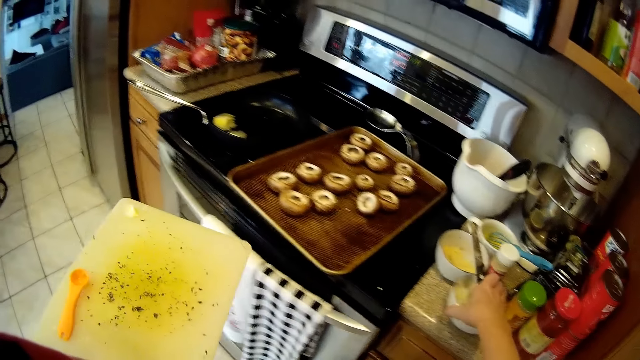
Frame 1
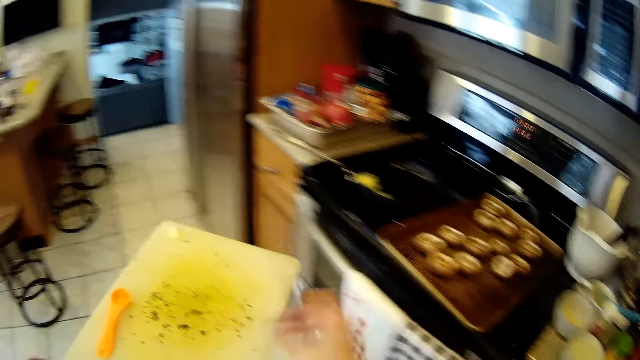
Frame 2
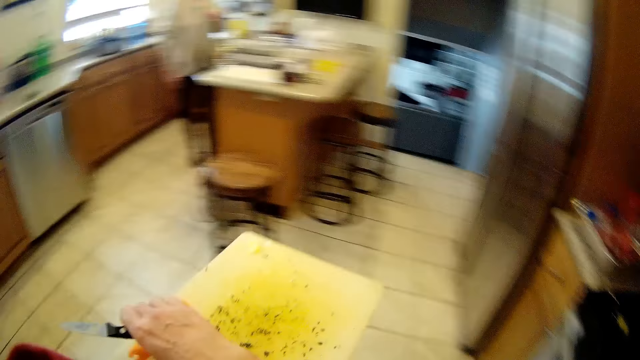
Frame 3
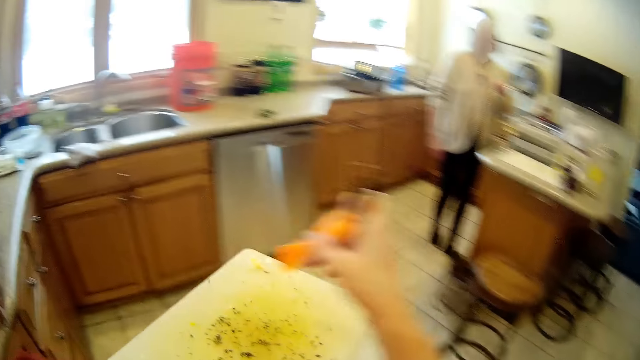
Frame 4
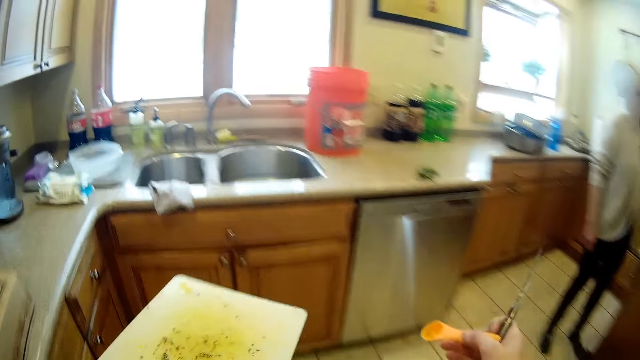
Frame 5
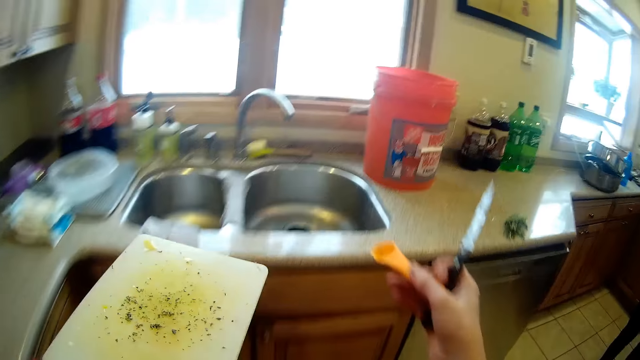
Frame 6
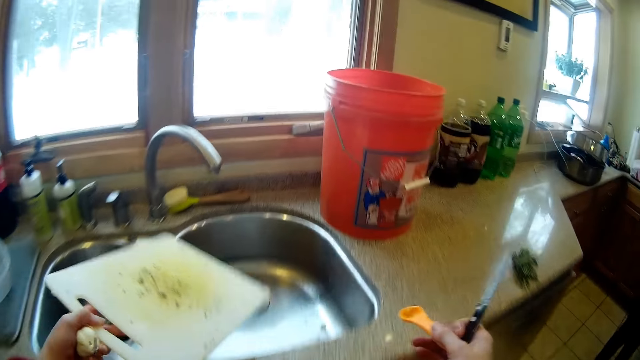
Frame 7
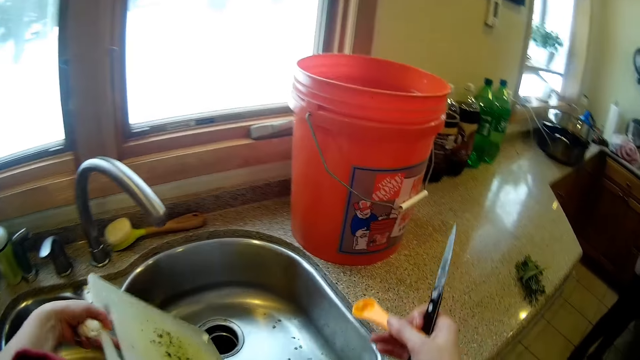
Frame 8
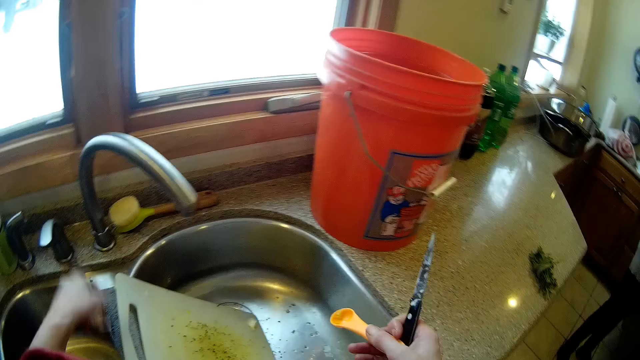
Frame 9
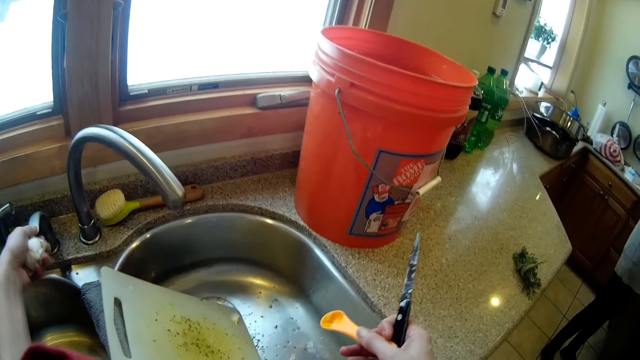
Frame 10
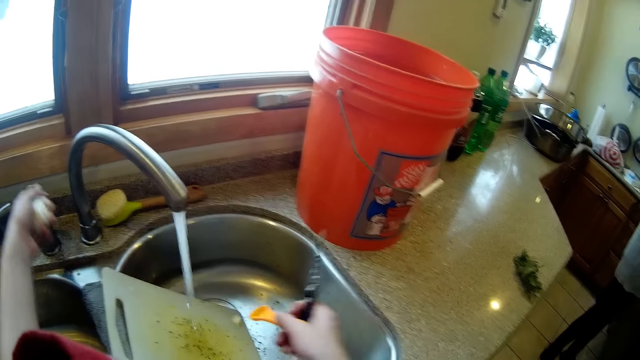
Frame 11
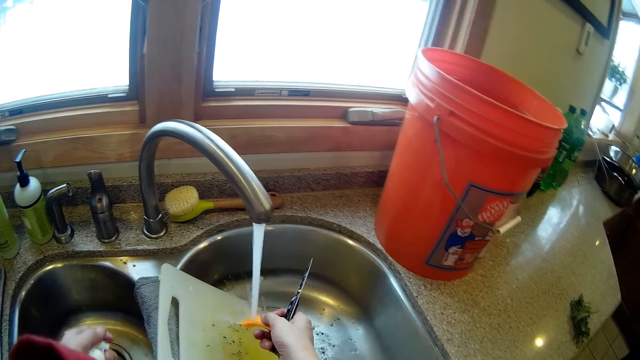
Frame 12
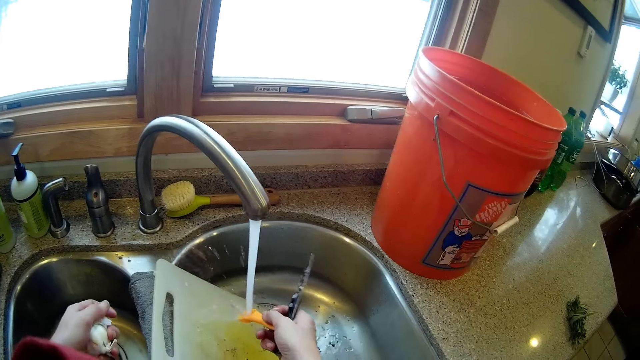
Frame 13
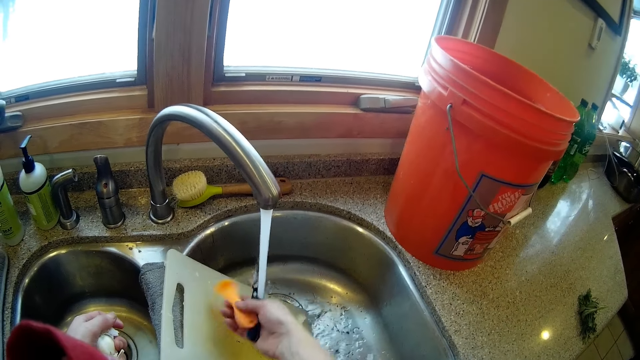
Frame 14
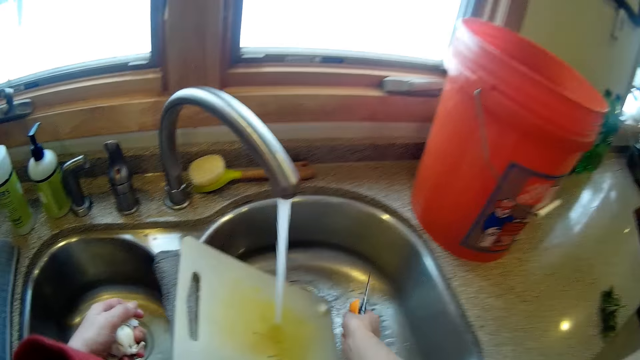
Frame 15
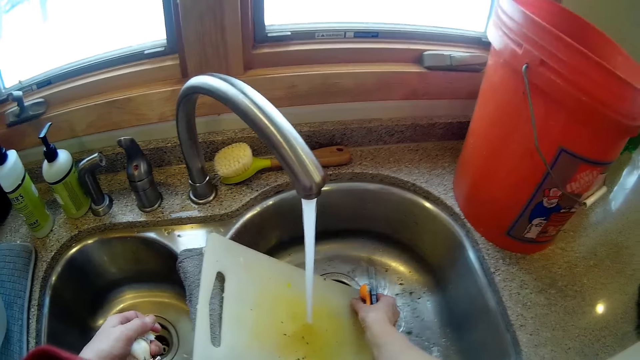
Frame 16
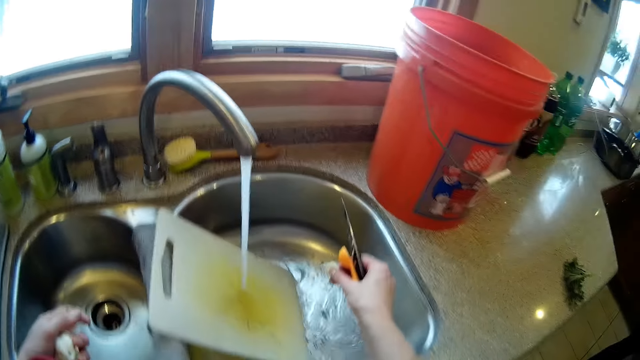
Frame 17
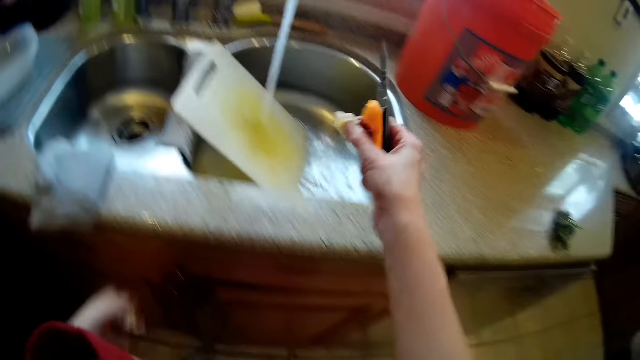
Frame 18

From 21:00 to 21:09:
The camera wearer picks up the chopping board. She picks a spoon from the chopping board with her right hand. She walks around. She puts the chopping board inside the sink with her left hand. She turns on the tap with her left hand. She puts the spoon in her right hand under the running water. She rinses the spoon in her right hand inside the sink. She rinses the knife in her right hand inside the sink. She washes the tap. She picks a piece of foam from the chopping board inside the sink with her right hand.

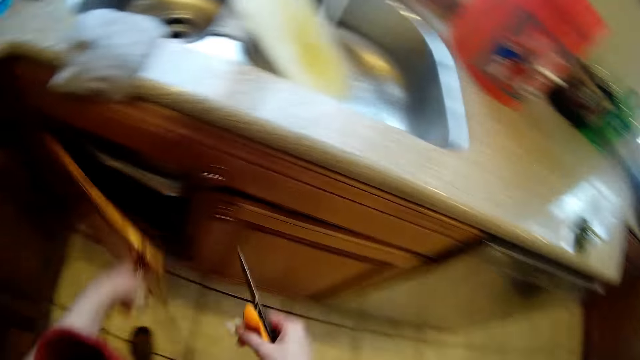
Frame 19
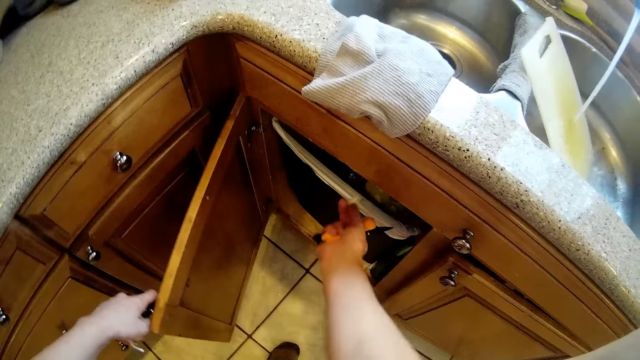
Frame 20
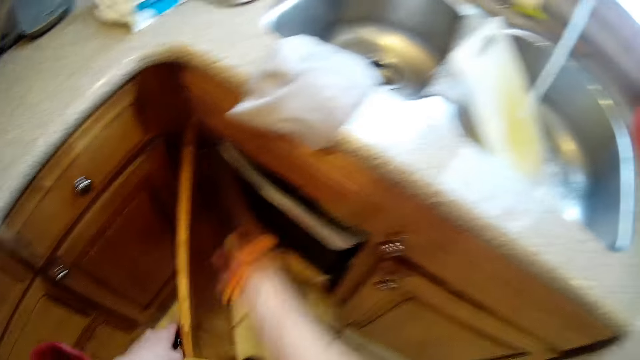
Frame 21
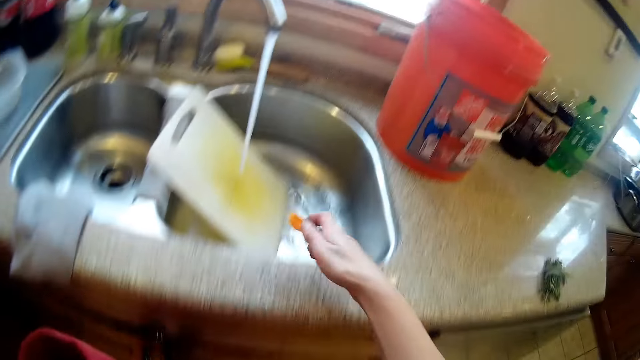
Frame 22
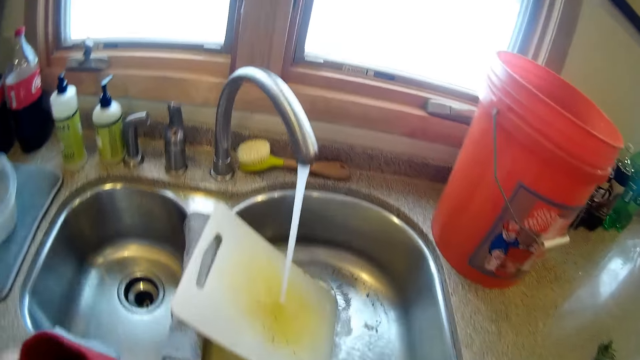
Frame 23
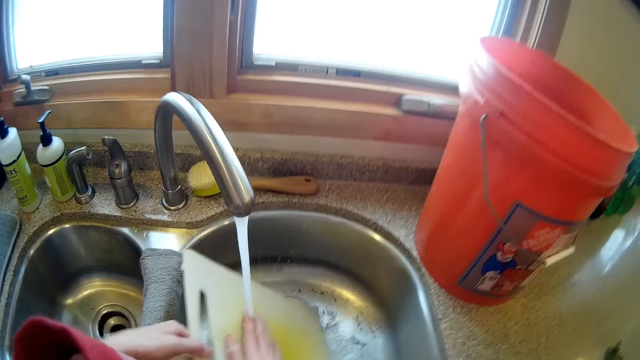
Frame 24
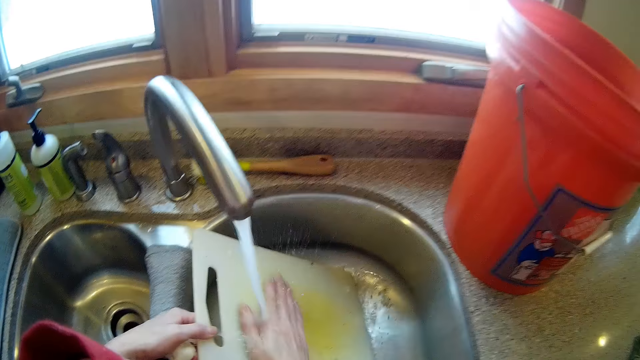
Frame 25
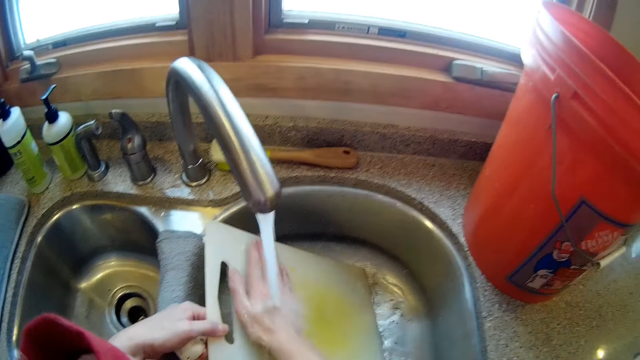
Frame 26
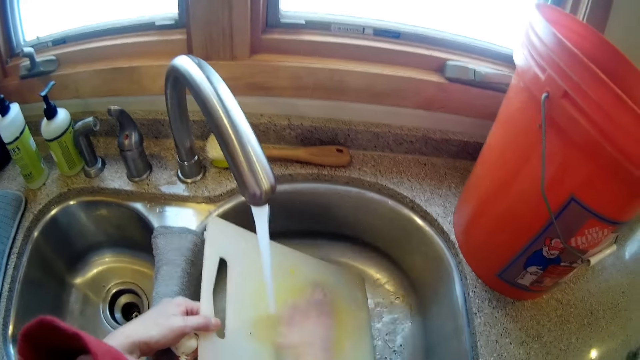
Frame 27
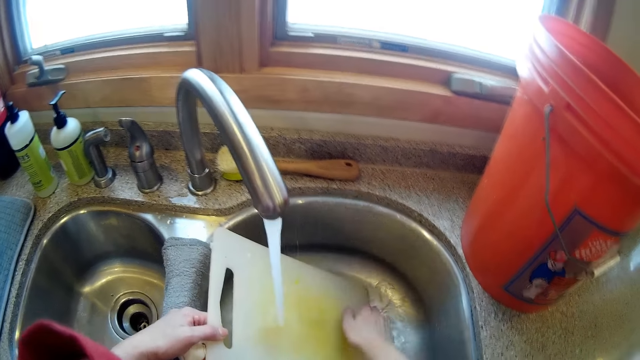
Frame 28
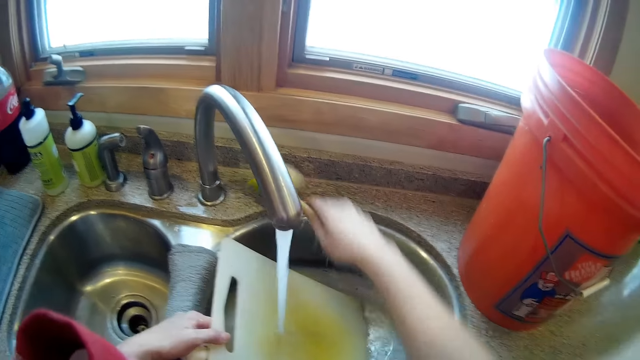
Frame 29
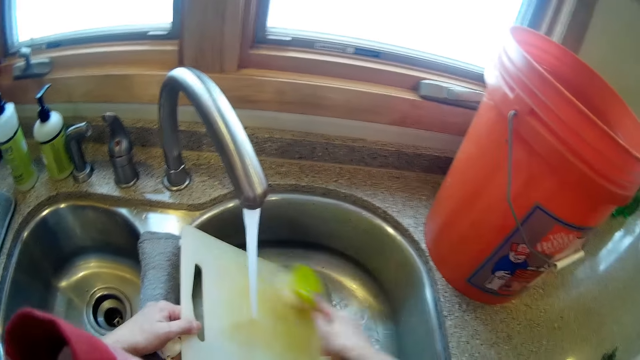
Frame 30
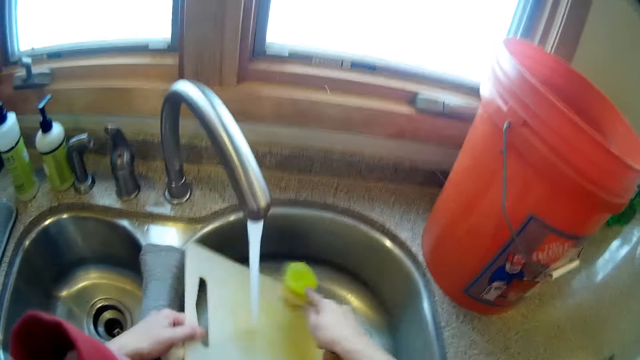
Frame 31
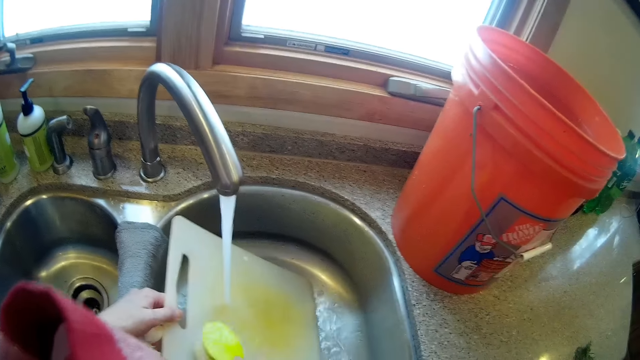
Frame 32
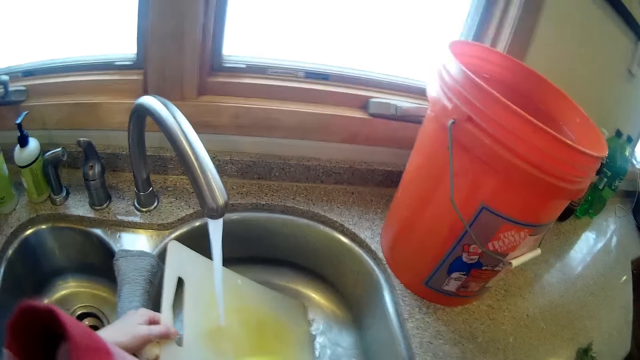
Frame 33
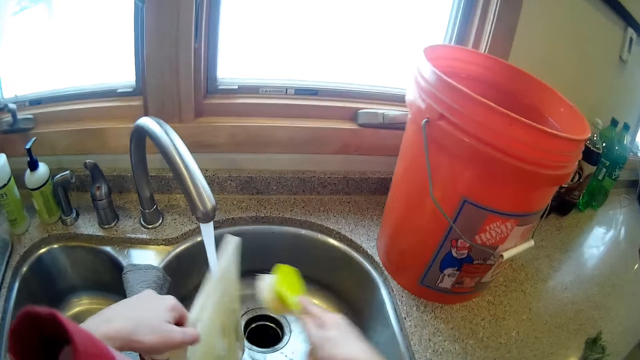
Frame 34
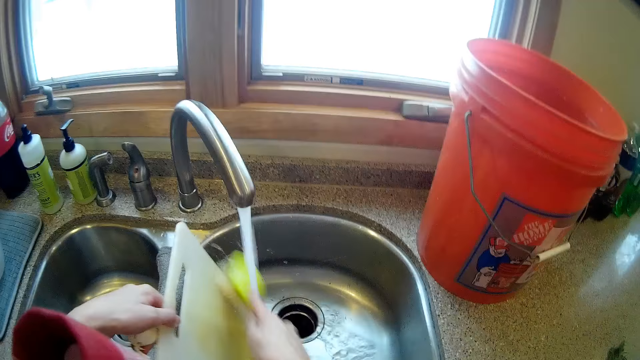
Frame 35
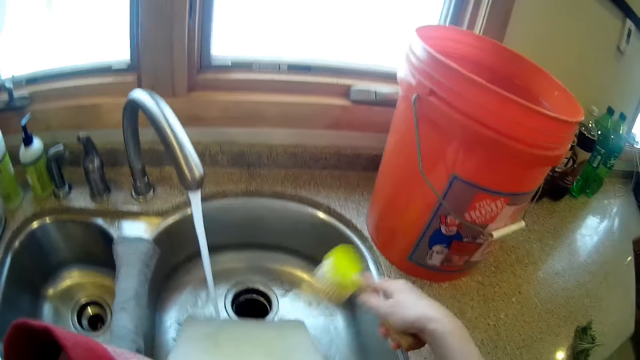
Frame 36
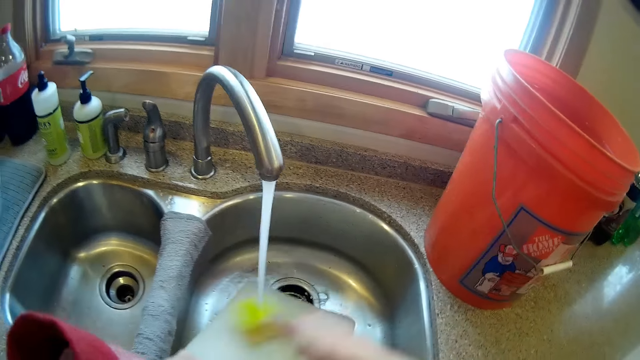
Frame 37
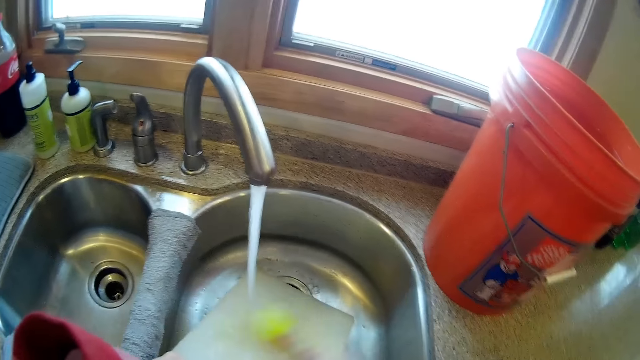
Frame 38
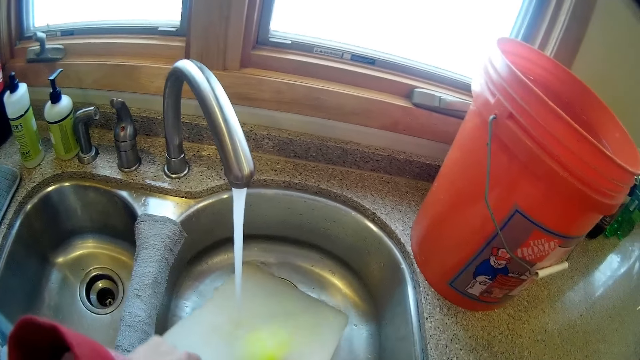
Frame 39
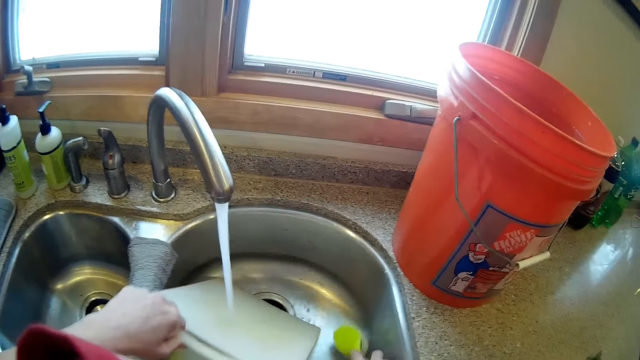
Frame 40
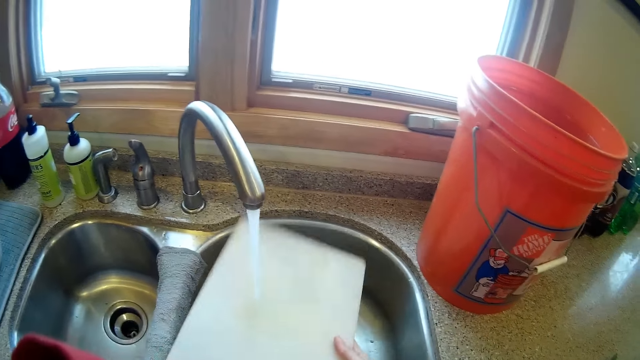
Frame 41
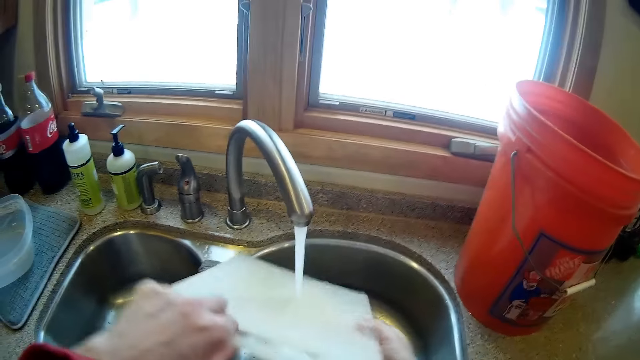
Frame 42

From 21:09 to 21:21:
The camera wearer opens a cabinet with her left hand. She drops the piece of foam inside the cabinet with her right hand. She closes the cabinet with her left hand. She drops the spoon inside the sink with her right hand. She rinses the chopping board inside the sink with her right hand. She picks up the chopping board. She grabs the dish brush from the sink with her right hand. She scrubs the chopping board with the dish brush in her right hand. She drops the dish brush inside the sink with her right hand. She rinses the chopping board with both hands.
